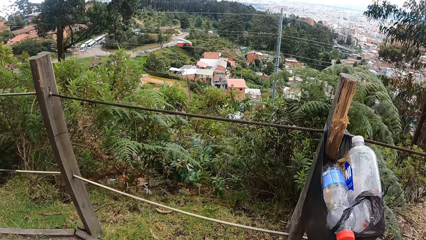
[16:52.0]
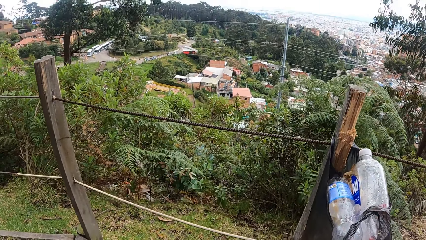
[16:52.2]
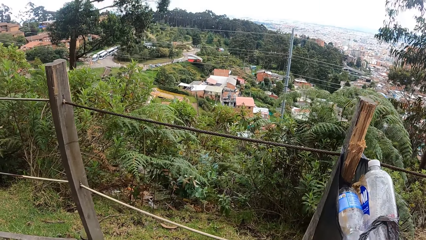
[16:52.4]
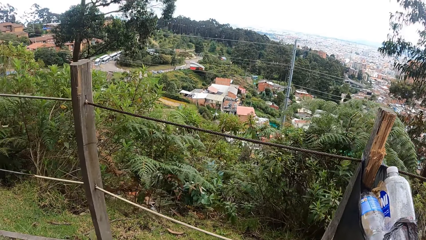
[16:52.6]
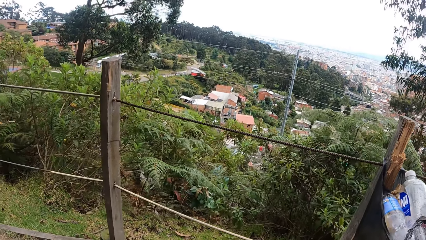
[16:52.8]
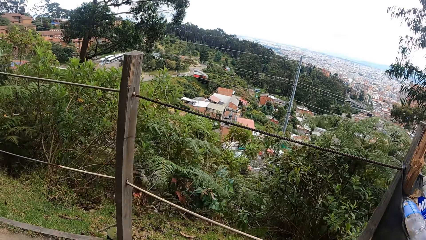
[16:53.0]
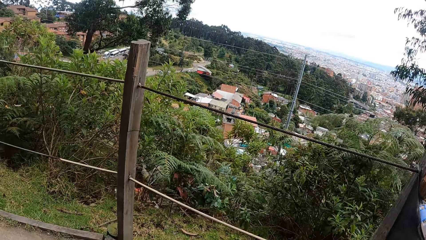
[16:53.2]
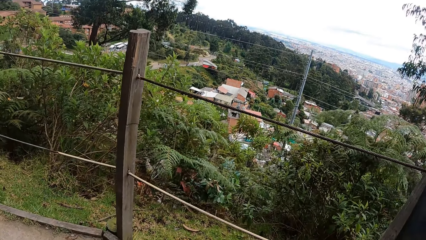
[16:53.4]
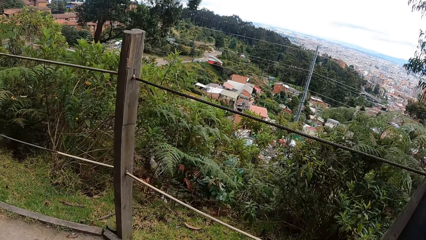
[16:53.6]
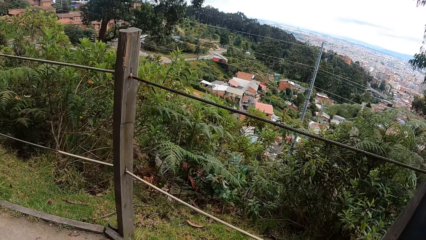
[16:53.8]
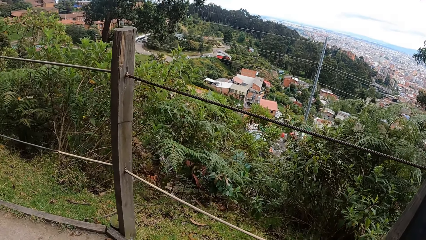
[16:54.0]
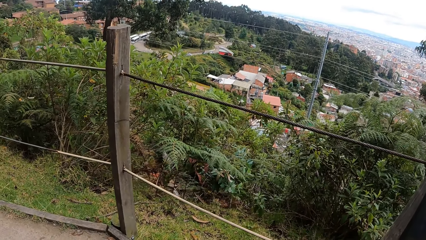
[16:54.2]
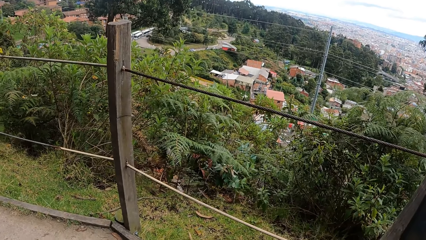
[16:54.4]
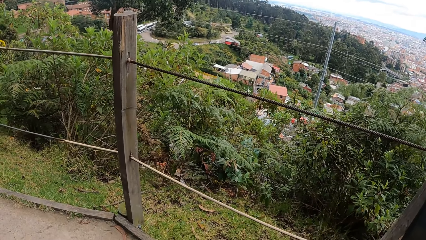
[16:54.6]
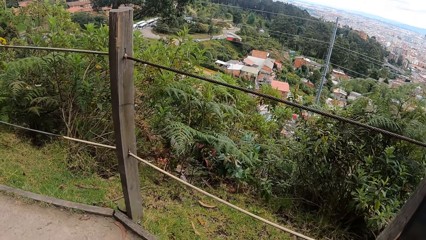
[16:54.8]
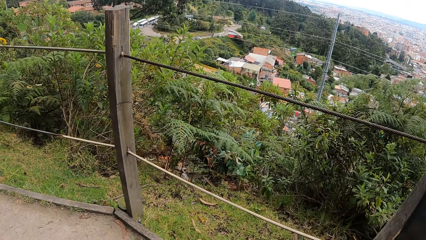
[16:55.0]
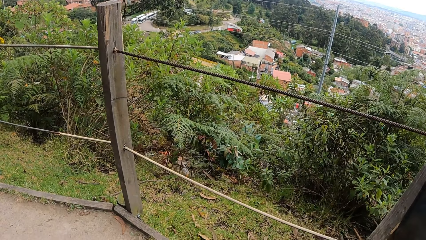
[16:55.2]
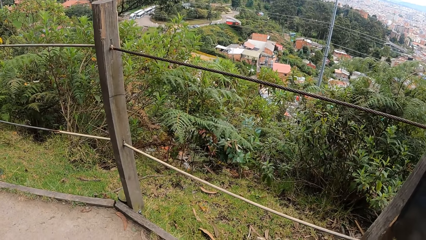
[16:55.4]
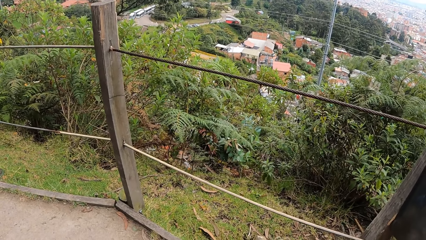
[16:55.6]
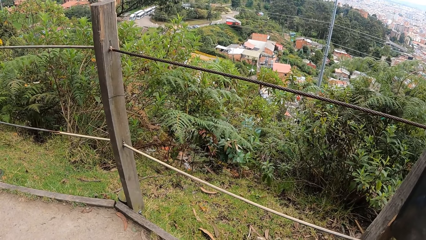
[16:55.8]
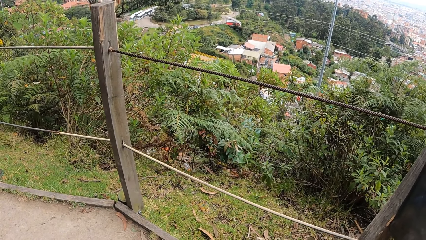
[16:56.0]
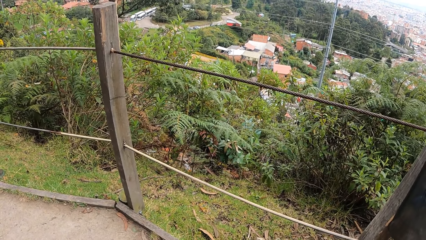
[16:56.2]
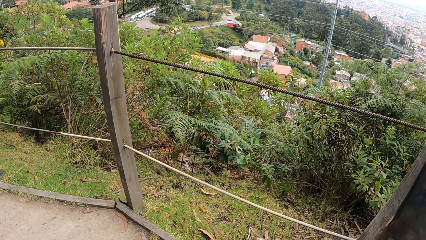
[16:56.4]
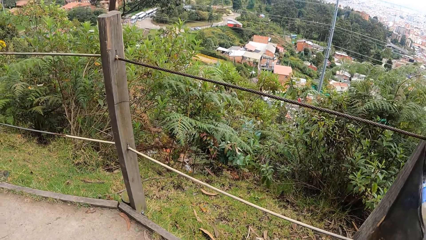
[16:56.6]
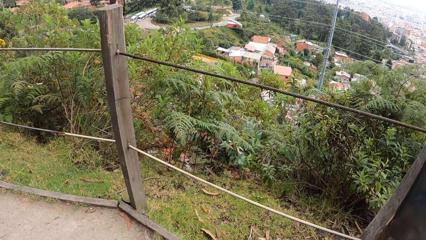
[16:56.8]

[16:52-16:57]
The camera wearer looks around.

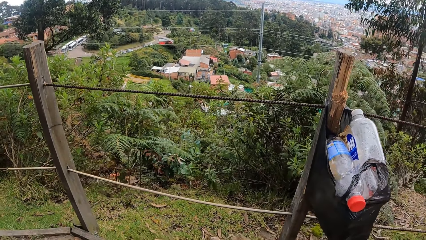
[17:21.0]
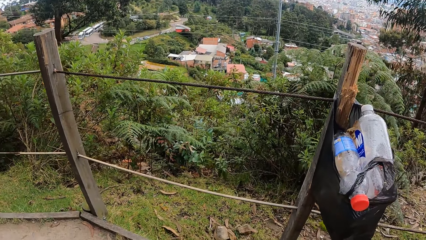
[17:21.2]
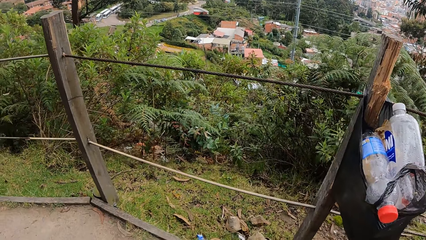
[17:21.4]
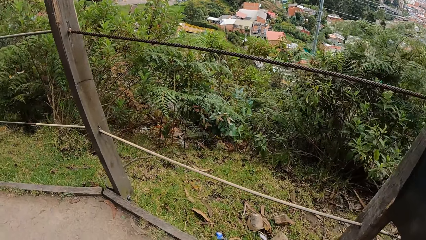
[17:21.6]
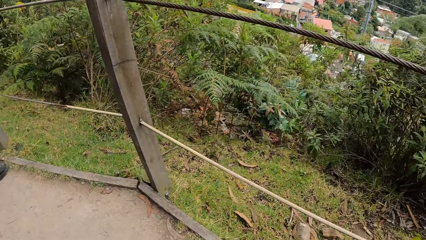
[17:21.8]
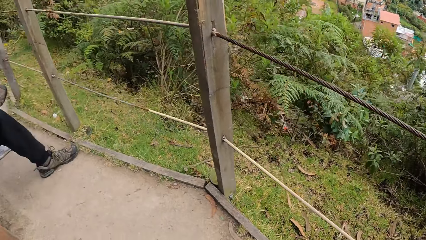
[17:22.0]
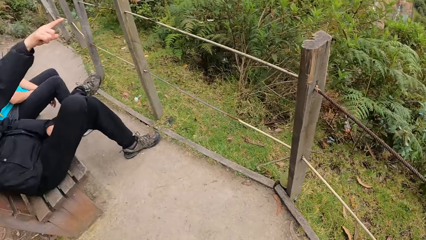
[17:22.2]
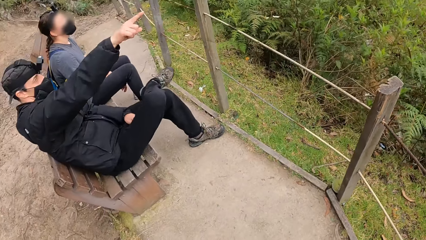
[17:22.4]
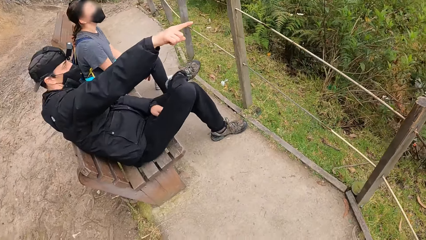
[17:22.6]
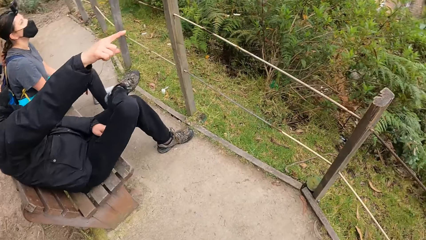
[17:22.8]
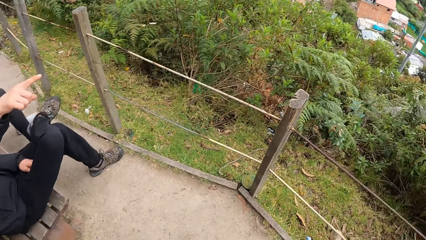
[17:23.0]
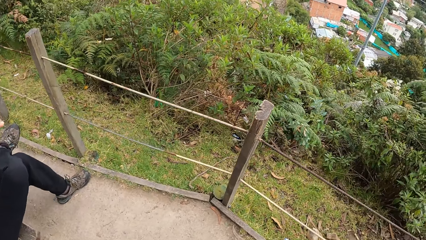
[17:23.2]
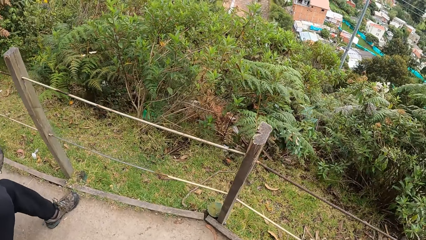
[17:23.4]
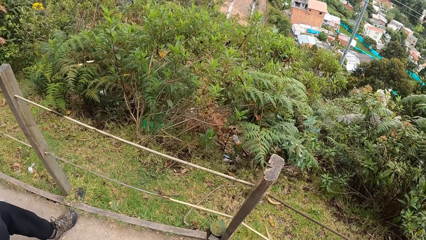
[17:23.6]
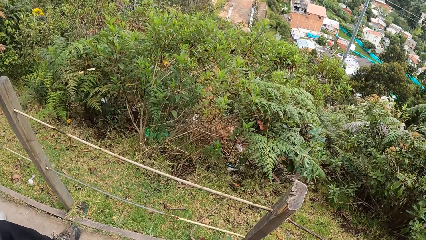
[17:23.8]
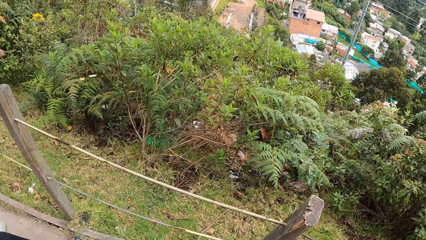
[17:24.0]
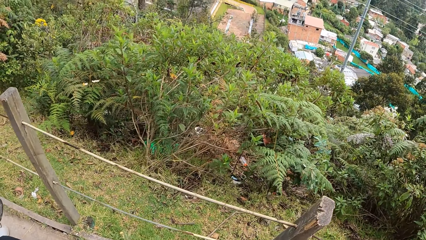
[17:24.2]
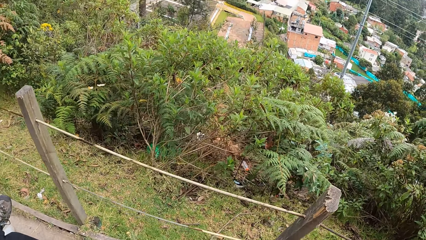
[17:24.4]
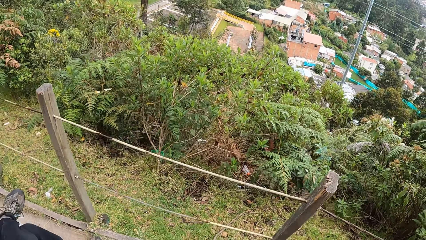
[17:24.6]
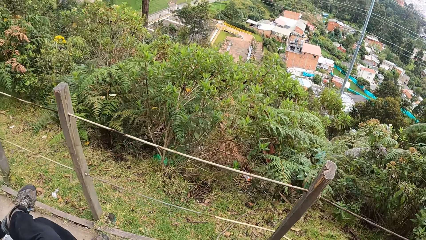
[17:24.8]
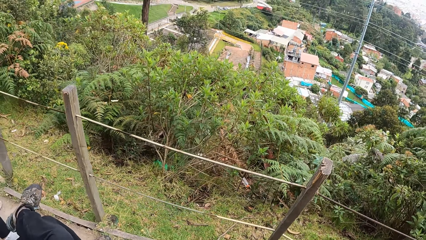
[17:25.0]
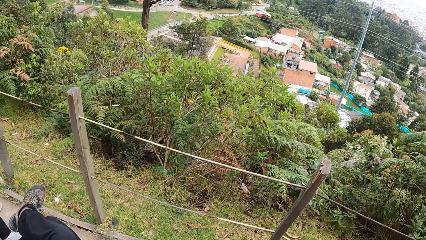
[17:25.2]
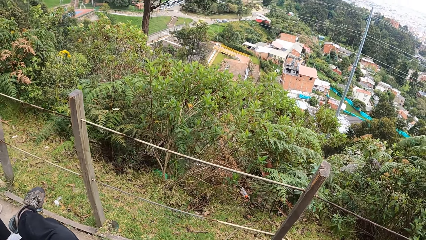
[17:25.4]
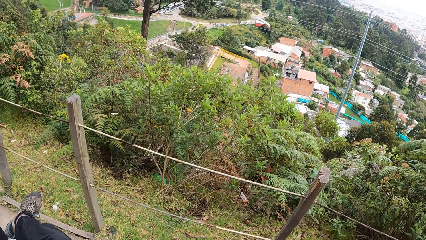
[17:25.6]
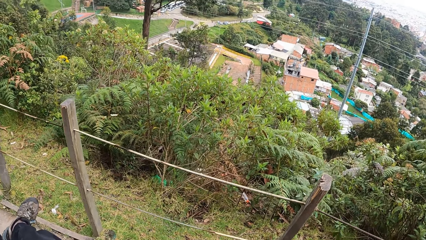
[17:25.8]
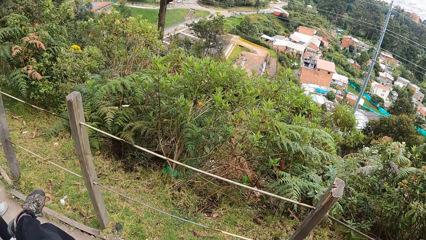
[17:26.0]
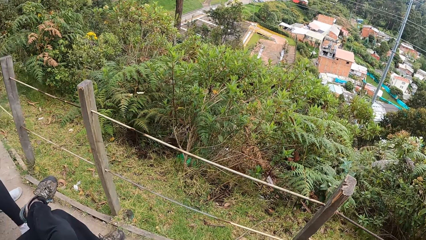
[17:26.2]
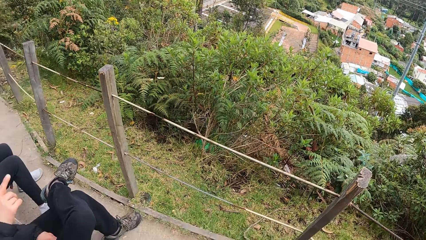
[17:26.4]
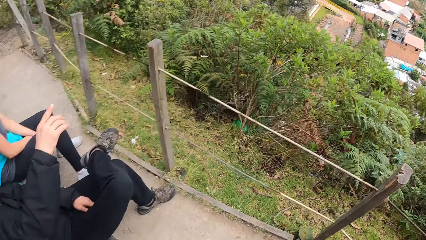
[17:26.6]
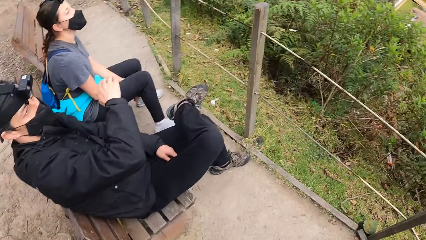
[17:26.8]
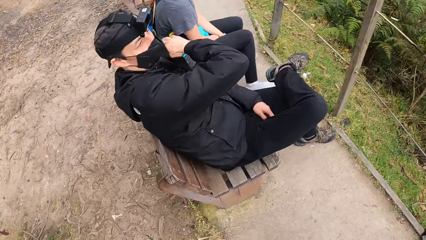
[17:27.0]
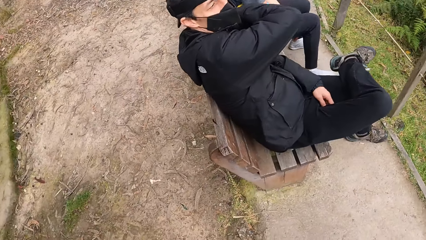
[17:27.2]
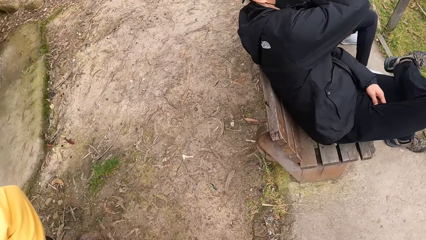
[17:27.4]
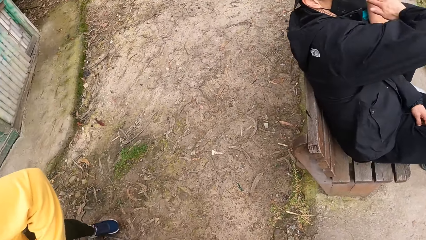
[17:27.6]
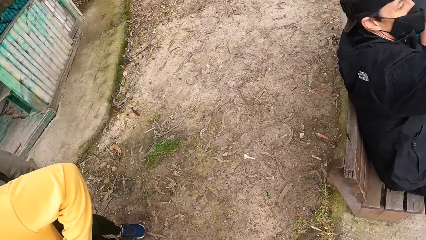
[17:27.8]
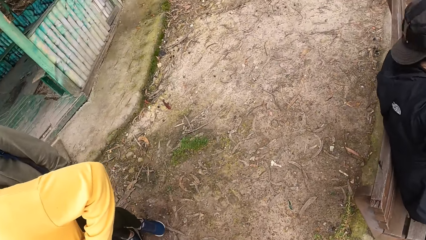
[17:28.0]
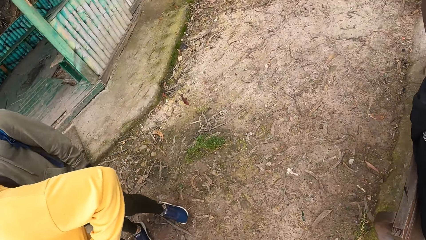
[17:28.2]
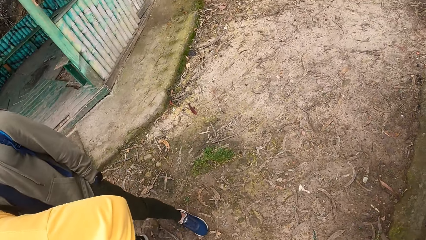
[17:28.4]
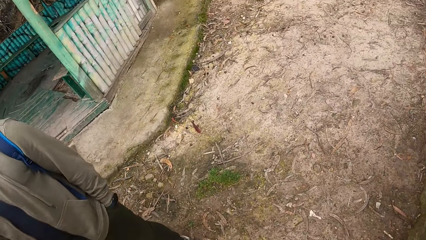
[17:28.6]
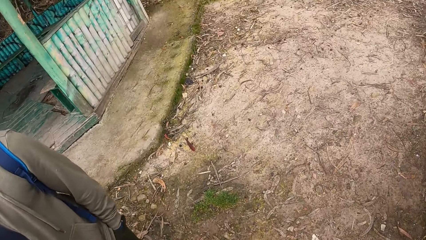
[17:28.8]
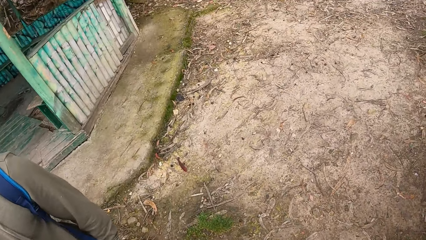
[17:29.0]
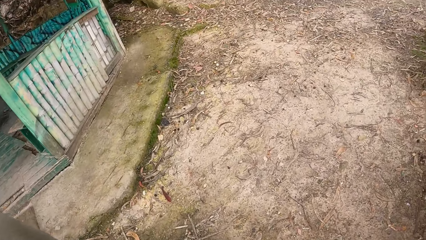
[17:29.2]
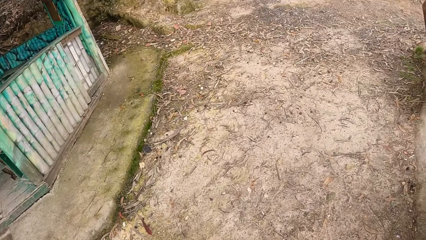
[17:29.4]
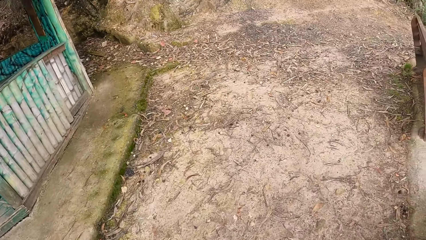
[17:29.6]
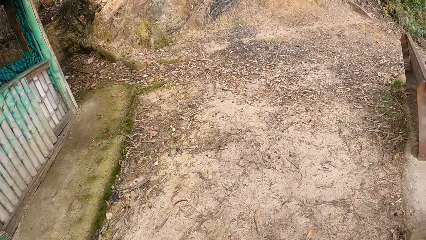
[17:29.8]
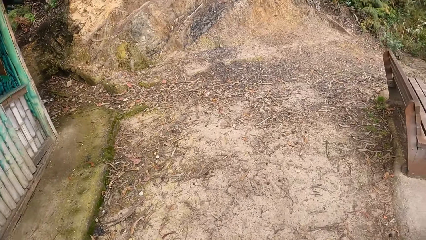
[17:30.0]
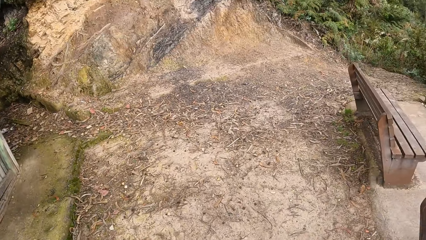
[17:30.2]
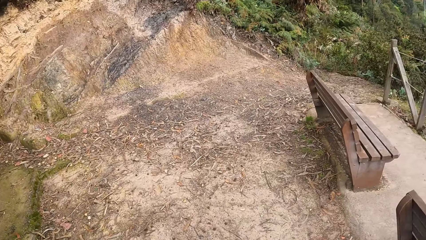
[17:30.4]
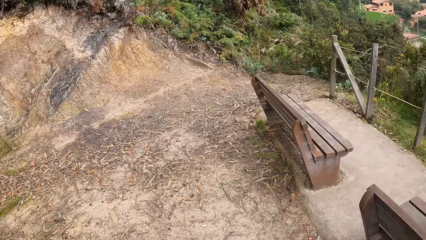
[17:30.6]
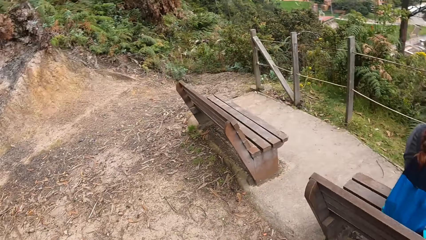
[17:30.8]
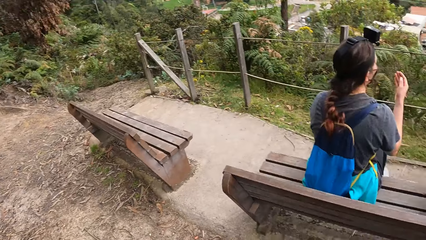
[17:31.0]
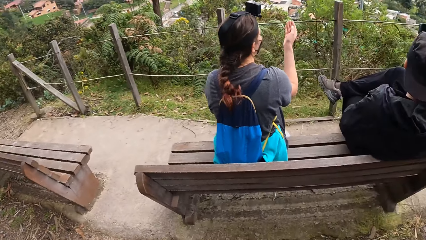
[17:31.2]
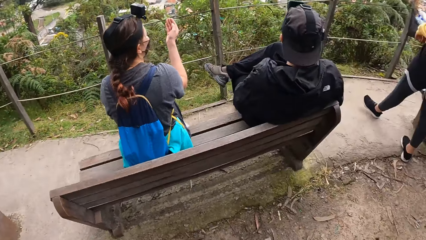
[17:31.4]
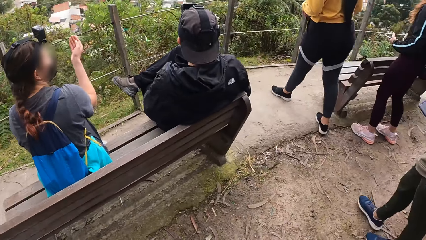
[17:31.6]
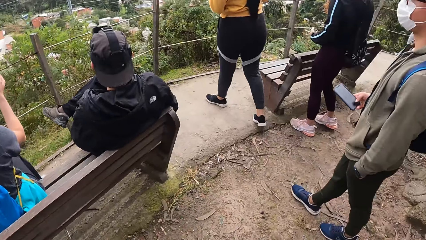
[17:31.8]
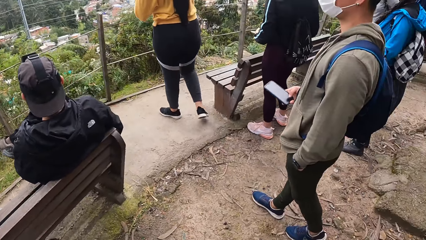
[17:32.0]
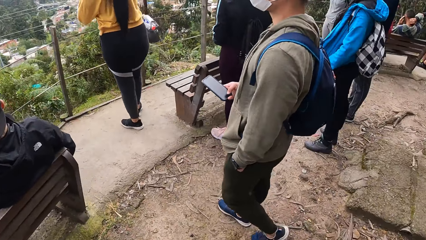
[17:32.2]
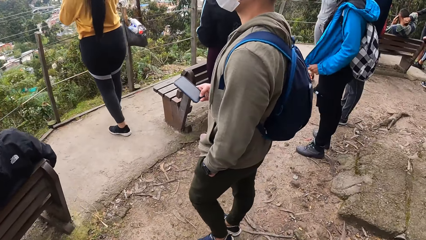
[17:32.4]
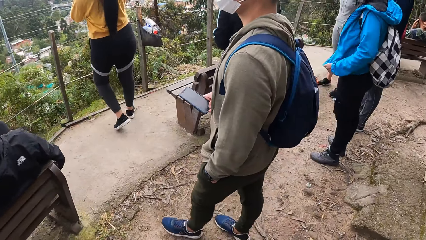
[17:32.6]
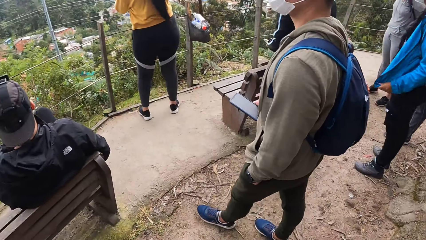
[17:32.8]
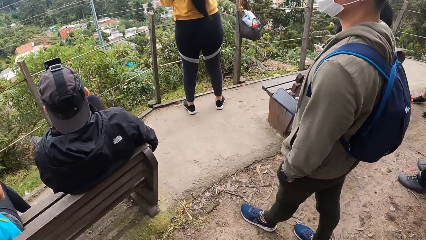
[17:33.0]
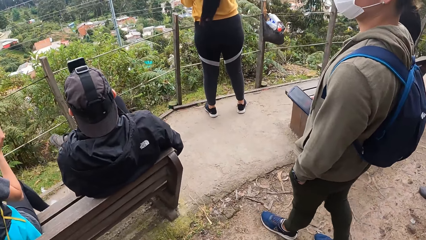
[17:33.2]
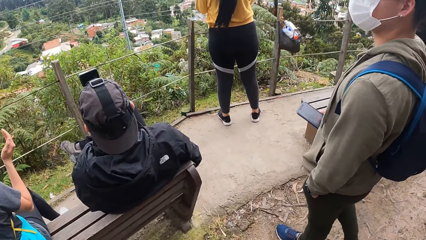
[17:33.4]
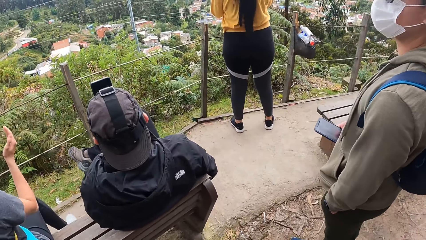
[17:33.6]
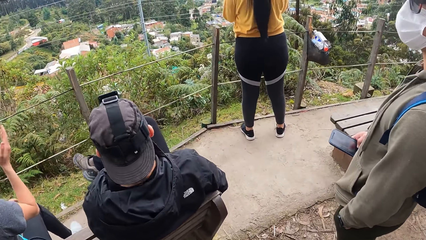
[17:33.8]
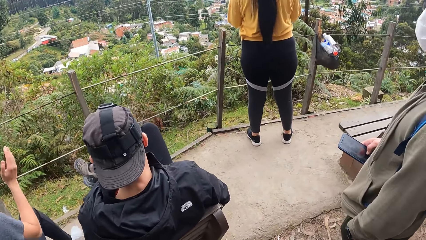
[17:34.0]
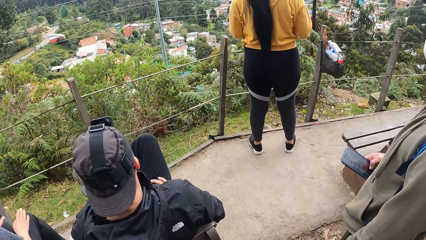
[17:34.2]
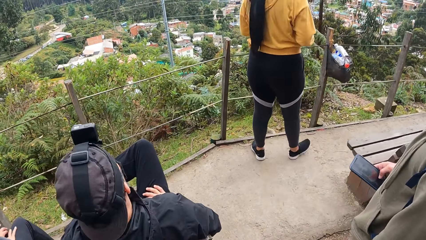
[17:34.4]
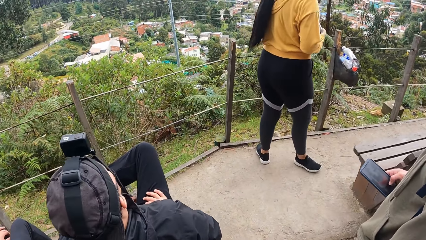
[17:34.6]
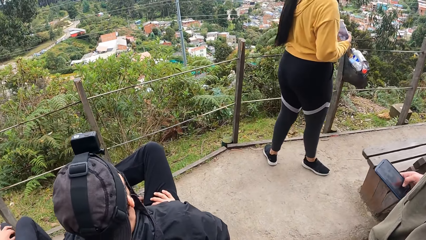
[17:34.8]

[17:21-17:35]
The camera wearer stands. The man points at a tree with his right hand and places his right hand on his left shoulder. The camera wearer walks past a woman and another man. The woman walks towards the barricade of the camp. The camera wearer walks towards the first man. The other man walks towards the barricade of the camp and operates a phone in his left hand with his left hand. The camera wearer looks around.
